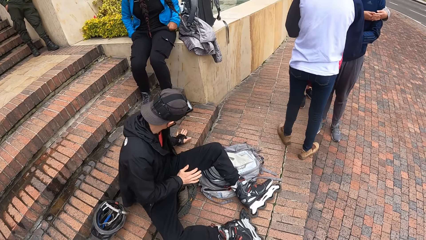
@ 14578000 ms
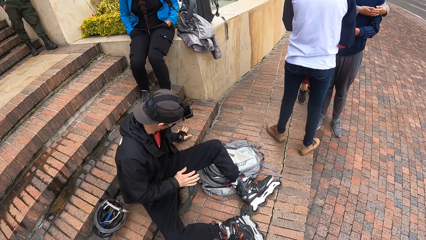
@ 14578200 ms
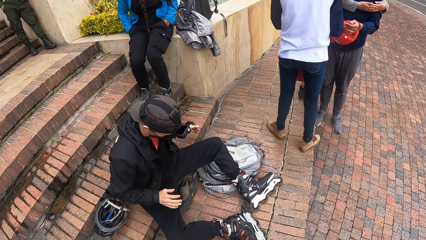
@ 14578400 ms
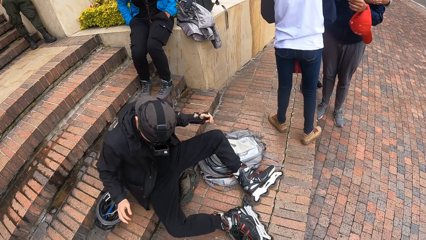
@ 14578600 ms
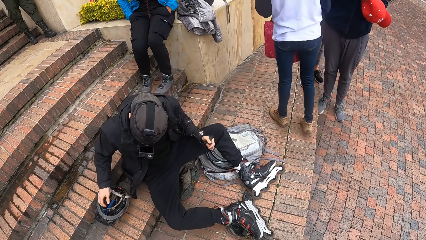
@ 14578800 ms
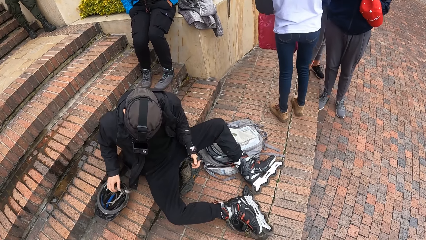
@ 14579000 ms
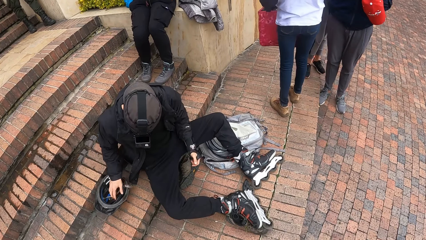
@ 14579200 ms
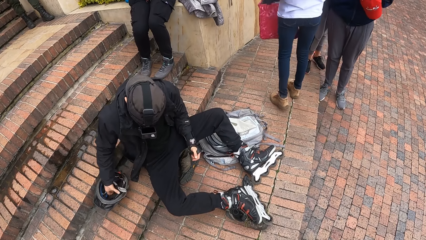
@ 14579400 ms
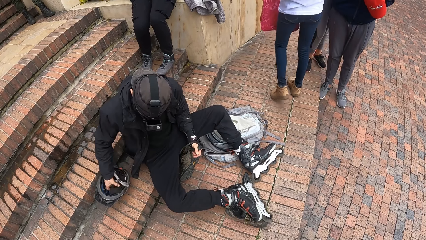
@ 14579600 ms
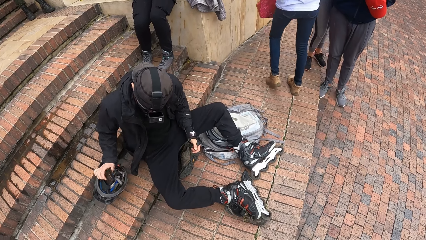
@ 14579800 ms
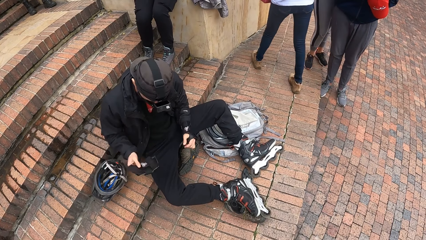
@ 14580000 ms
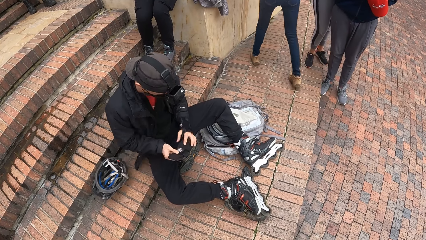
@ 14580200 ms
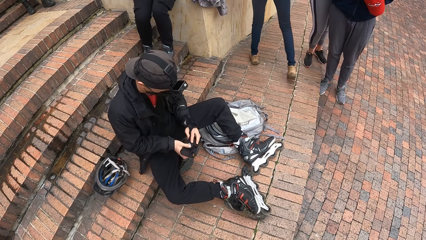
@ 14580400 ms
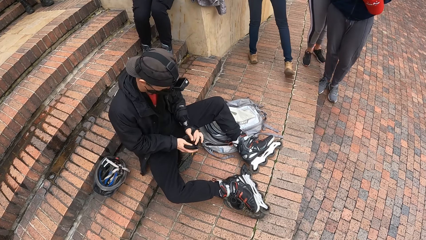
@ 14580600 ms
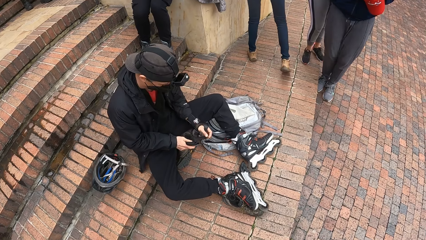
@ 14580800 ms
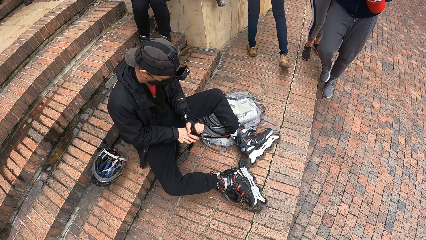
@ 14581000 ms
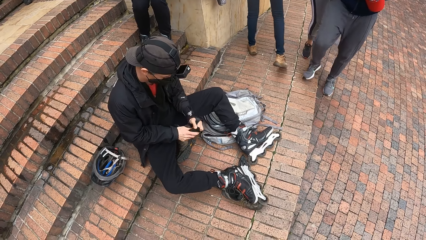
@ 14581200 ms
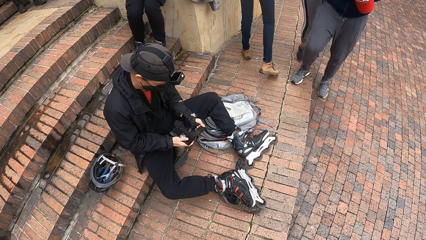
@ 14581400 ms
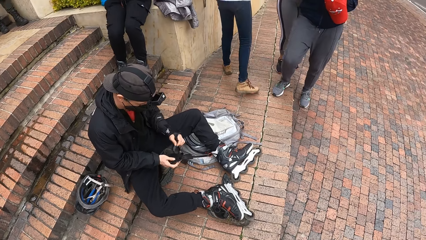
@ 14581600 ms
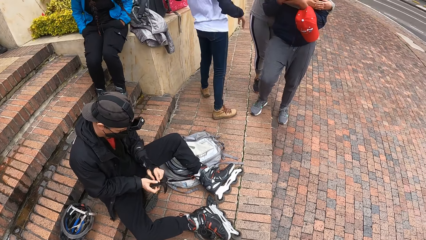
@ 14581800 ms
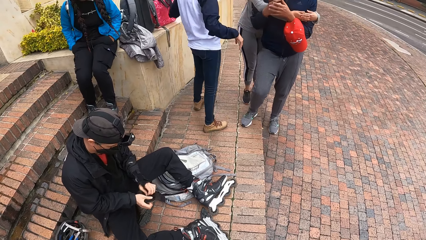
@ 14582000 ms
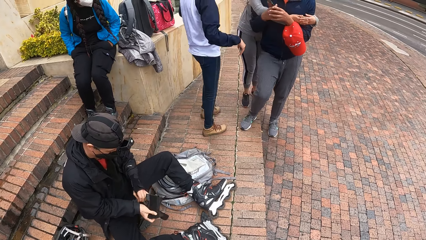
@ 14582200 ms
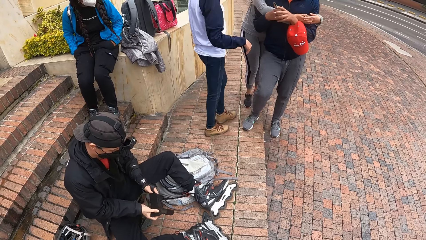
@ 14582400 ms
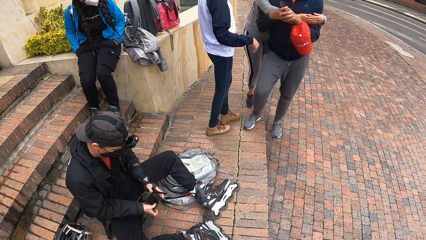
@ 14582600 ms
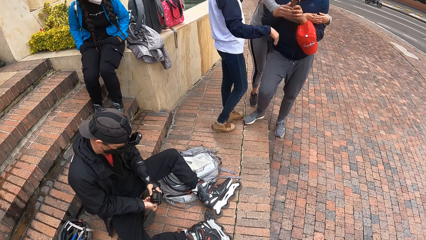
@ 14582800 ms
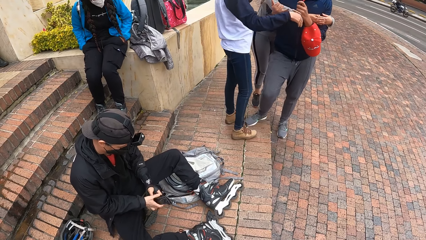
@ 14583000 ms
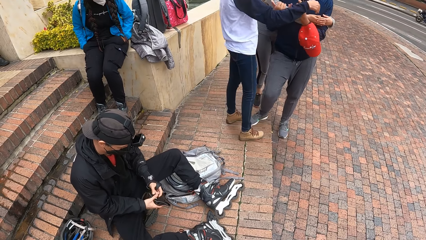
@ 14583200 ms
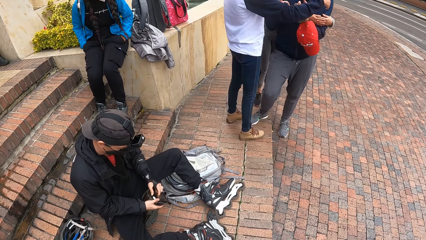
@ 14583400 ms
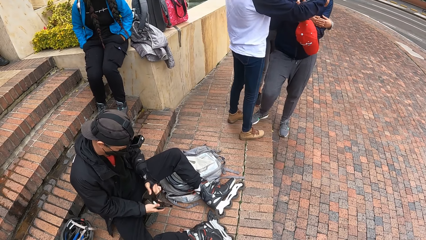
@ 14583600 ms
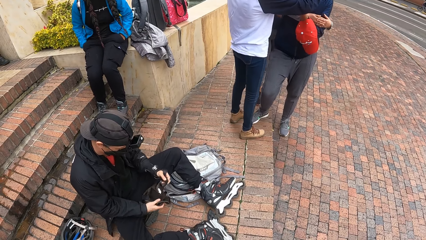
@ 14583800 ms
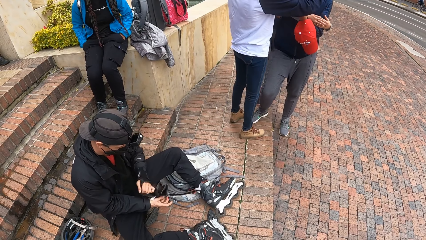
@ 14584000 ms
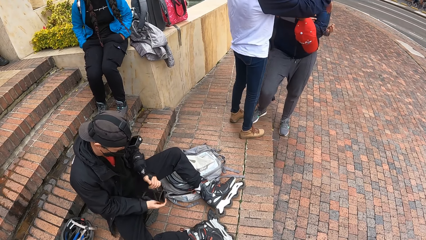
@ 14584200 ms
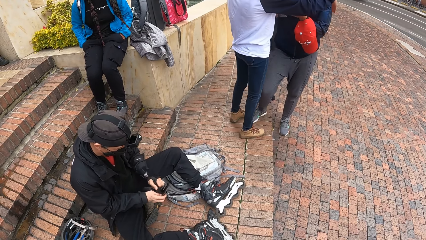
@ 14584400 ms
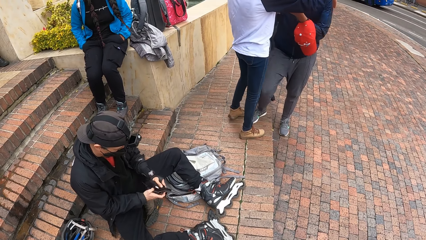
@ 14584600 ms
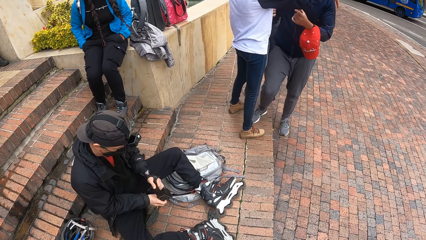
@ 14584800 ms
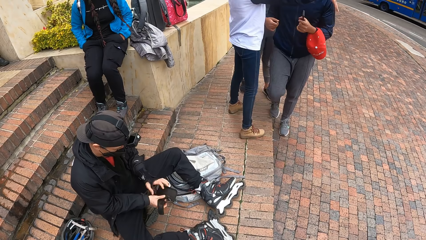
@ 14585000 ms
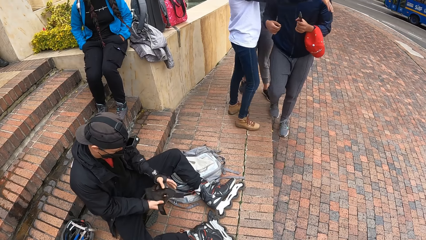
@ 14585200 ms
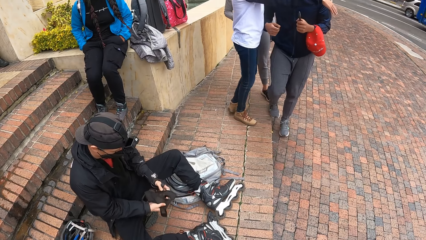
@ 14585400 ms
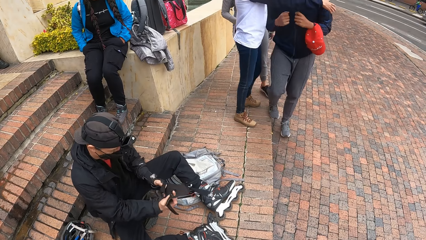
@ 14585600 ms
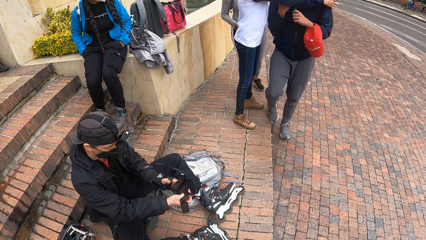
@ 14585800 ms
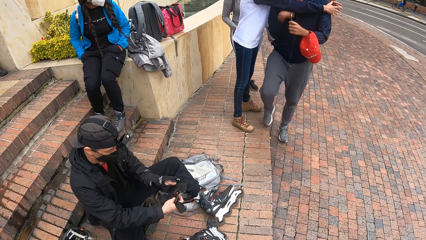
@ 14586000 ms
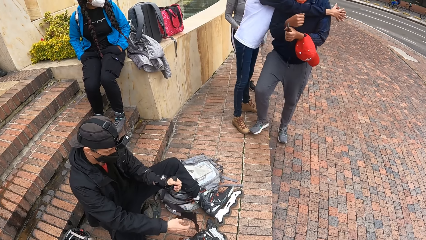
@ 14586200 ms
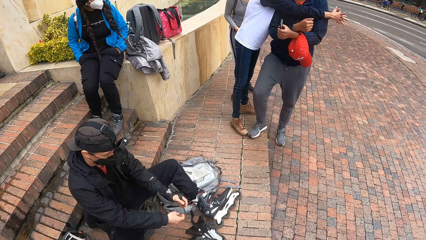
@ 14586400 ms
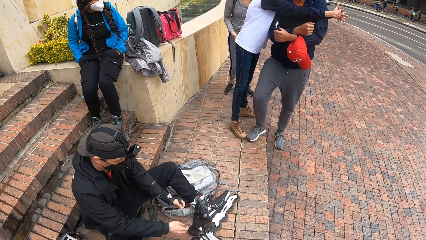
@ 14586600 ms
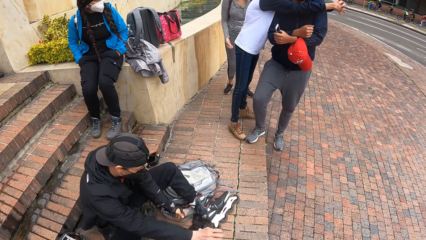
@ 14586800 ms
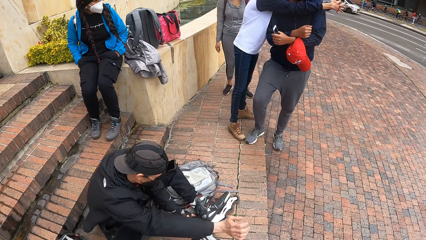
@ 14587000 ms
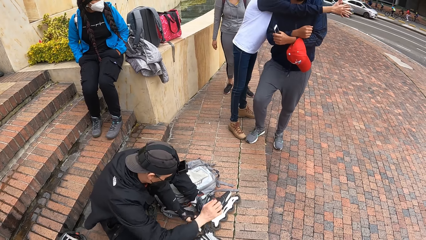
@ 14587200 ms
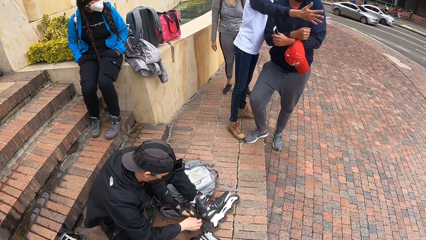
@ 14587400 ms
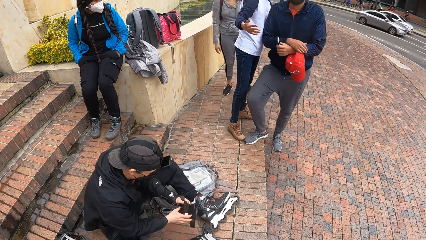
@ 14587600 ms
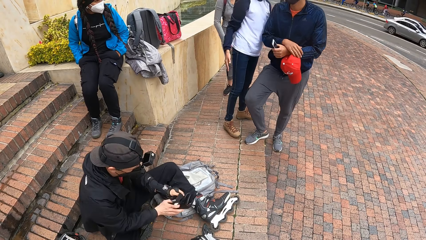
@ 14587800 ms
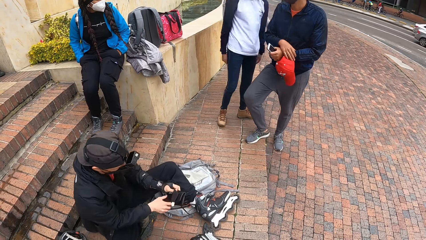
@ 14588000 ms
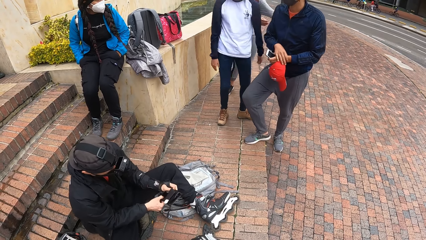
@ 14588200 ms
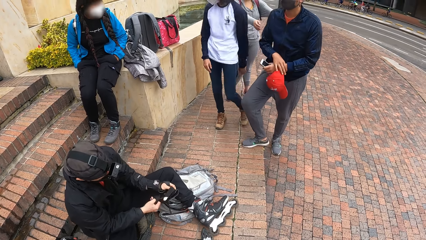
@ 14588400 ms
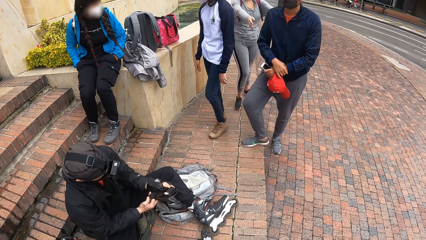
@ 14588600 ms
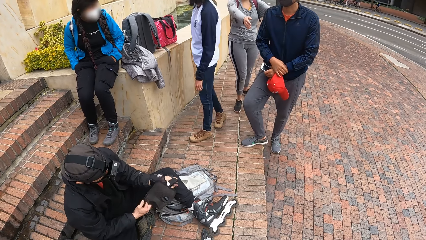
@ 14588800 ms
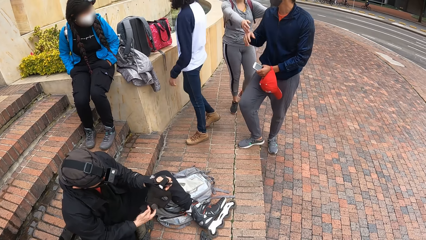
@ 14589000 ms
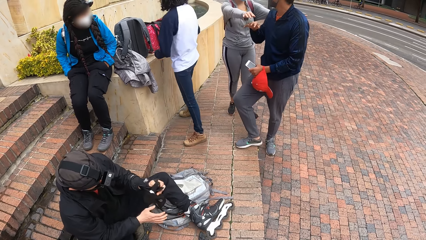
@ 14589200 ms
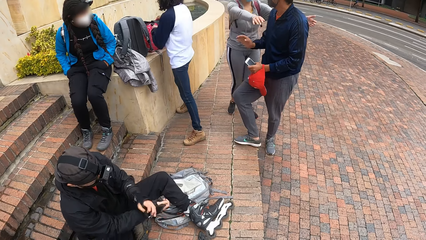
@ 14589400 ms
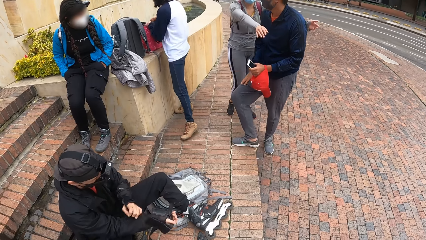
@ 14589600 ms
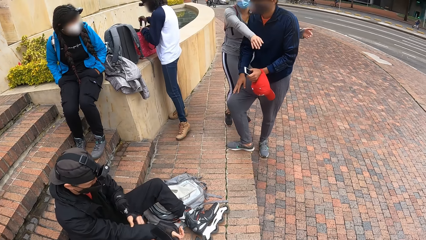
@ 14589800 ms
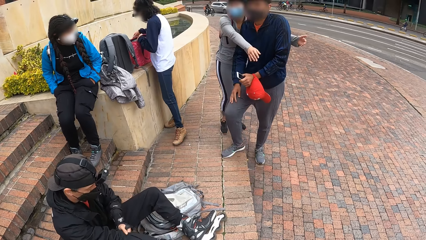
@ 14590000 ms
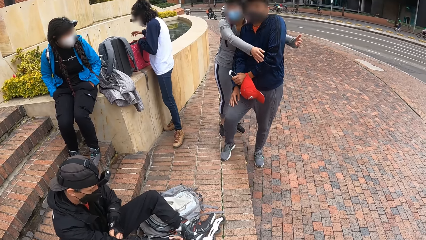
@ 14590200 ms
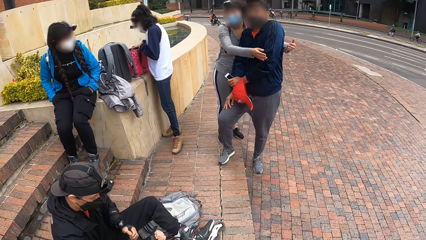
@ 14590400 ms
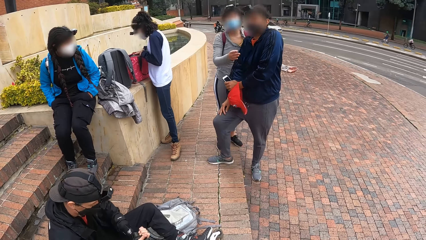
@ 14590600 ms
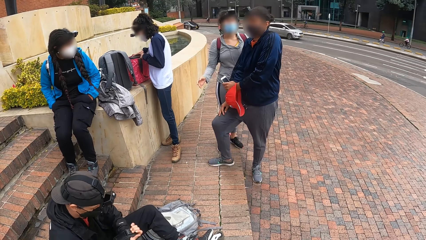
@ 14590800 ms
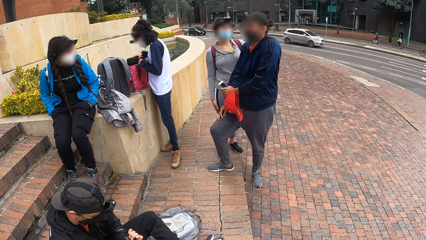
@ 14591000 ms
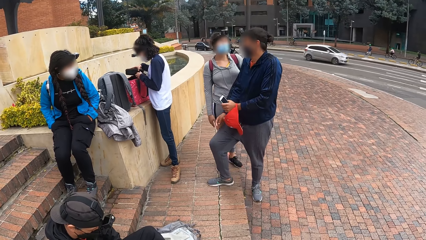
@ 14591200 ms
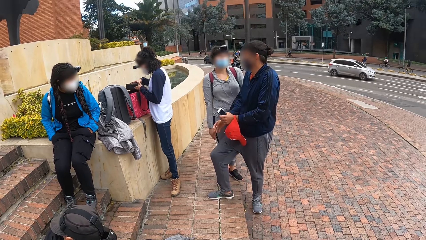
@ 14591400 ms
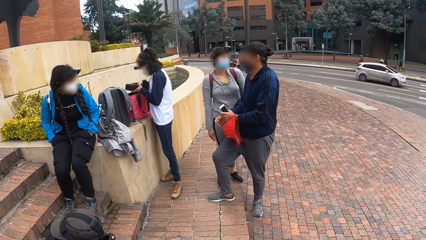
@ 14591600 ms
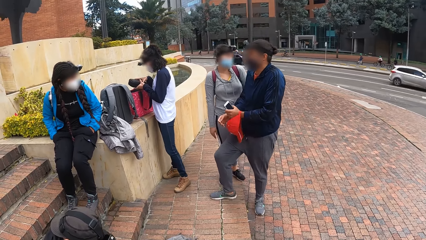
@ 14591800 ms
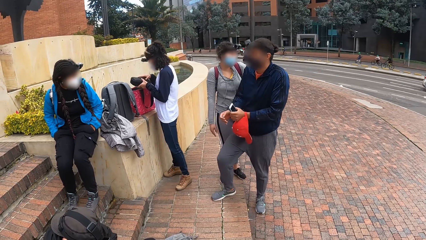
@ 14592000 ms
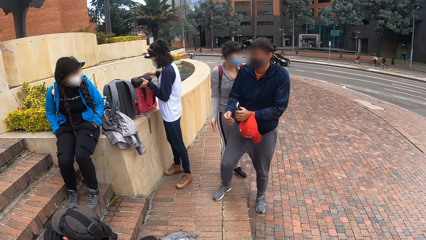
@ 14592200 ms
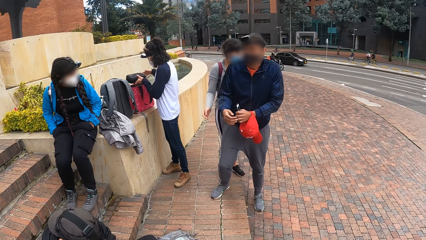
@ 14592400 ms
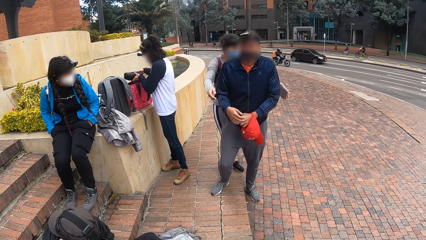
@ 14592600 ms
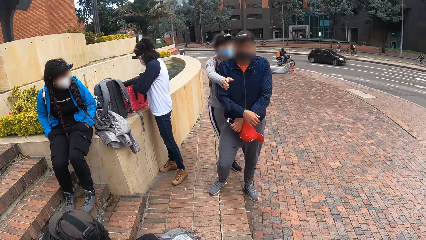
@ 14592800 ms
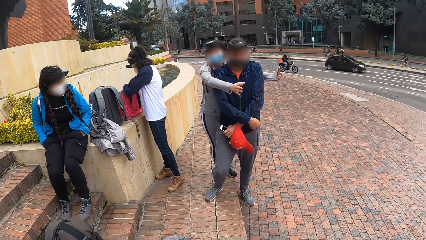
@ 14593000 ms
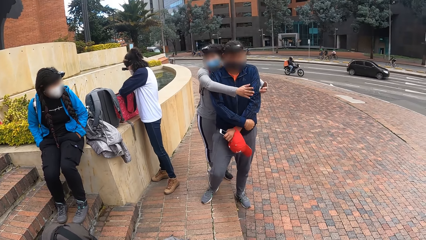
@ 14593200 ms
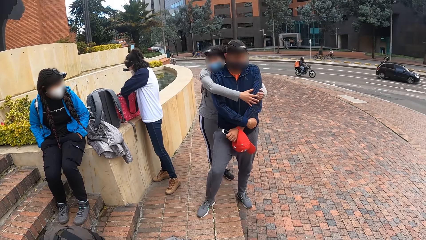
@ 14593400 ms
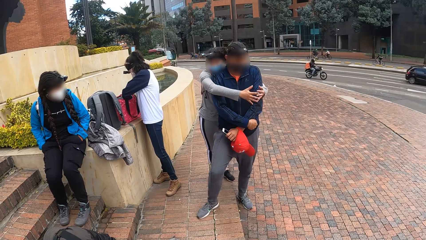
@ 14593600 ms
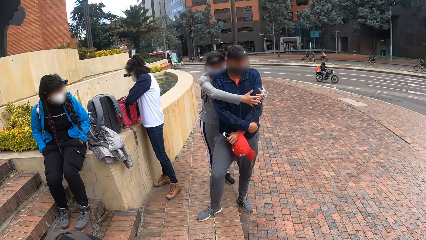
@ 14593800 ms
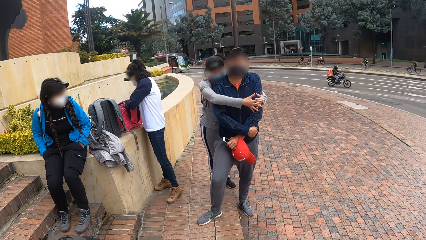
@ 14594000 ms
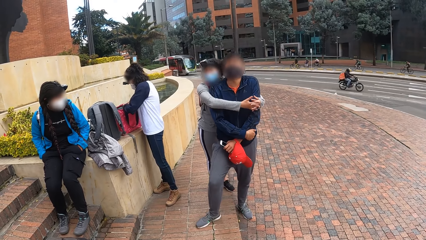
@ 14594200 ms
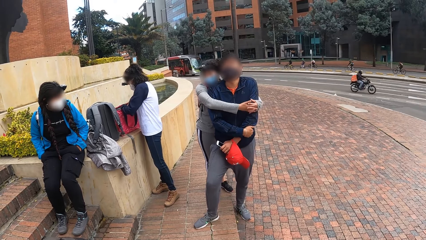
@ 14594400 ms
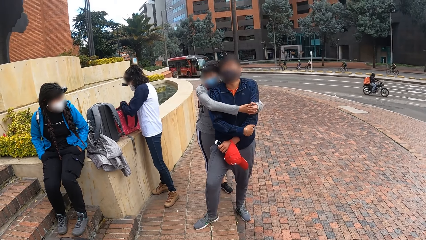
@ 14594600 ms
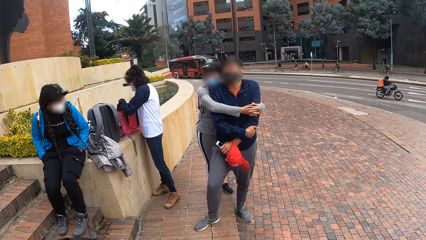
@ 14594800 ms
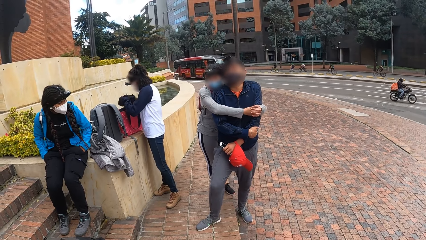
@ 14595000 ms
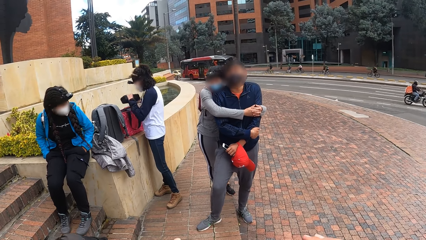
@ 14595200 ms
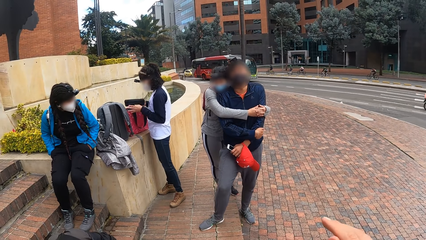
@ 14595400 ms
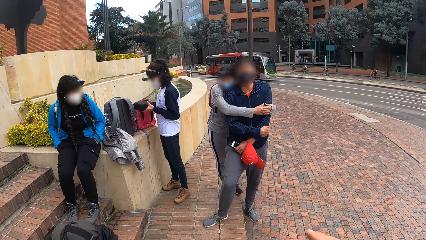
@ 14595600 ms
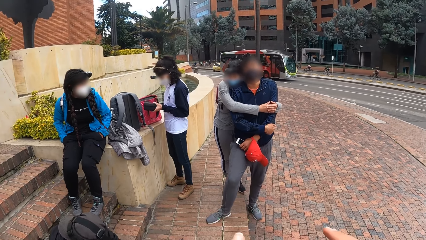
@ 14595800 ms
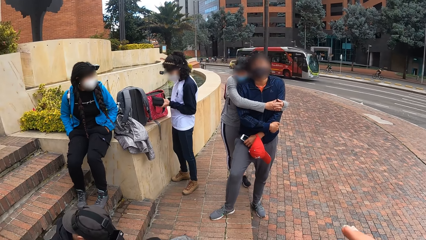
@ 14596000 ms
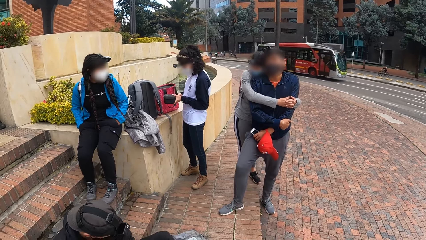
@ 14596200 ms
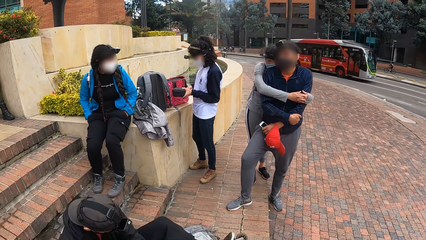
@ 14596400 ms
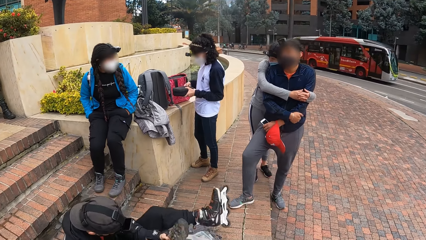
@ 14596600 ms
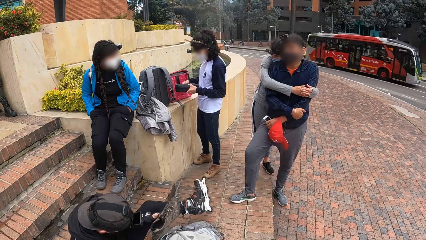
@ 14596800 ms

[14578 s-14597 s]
The camera wearer looks at a man. The man knocks his hand on the ground. The man places his gloved left hand on the ground. The man picks up a biker glove from the helmet on the ground with his right hand. The man opens up the biker glove with his hands. The camera wearer looks at the man. They look around. The man unwraps the glove. A woman hugs another woman and another man. The first man picks the biker glove from the ground with his left hand. The first man opens up the biker glove with his hands. The camera wearer looks around the street. The first man wears the biker glove on his right hand with his left hand. The first woman checks in the bag. The camera wearer converses with the other man and the second woman. The first woman checks in the bag. The second woman hugs the other man. A third woman looks around the street. A fourth woman takes the box from a backpack with both hands. The fourth woman unzips the box in her left hand with her right hand.
